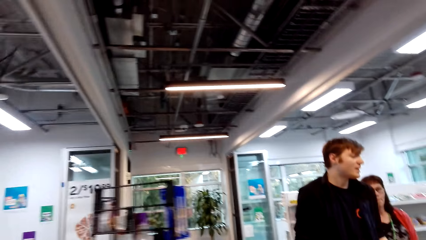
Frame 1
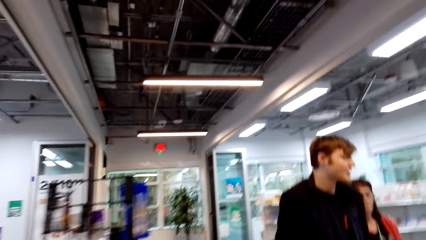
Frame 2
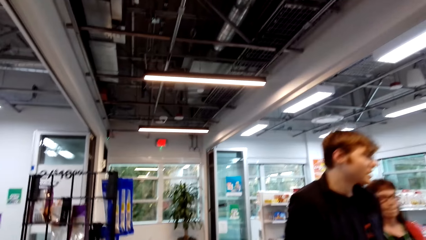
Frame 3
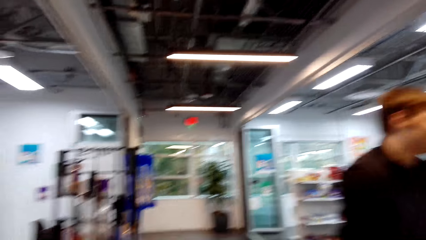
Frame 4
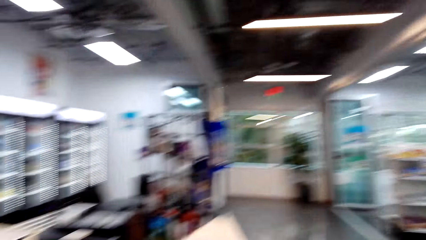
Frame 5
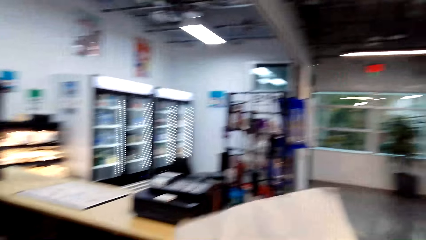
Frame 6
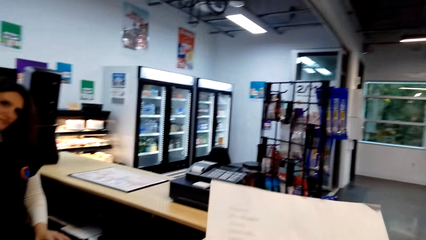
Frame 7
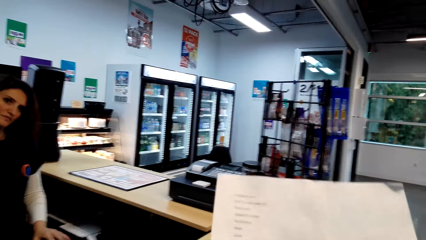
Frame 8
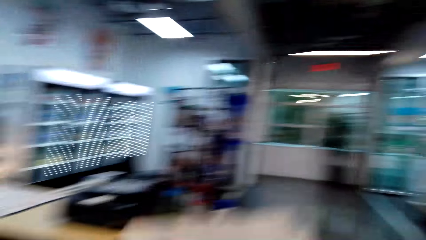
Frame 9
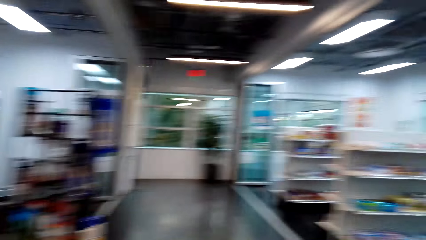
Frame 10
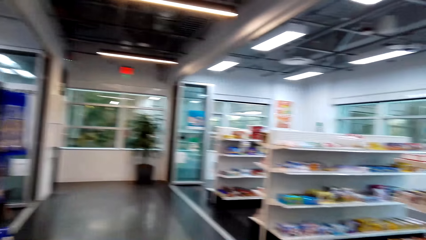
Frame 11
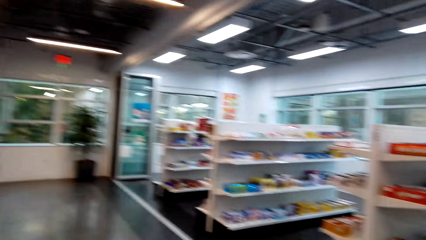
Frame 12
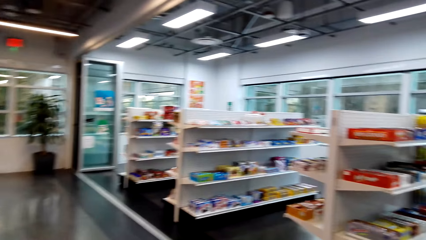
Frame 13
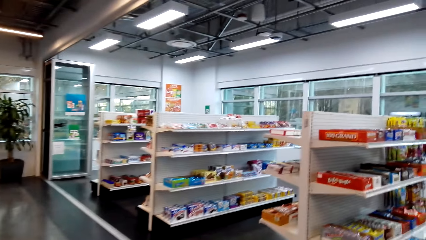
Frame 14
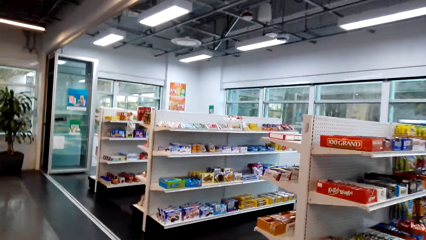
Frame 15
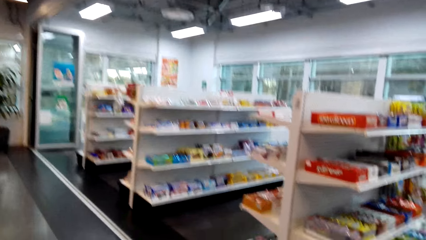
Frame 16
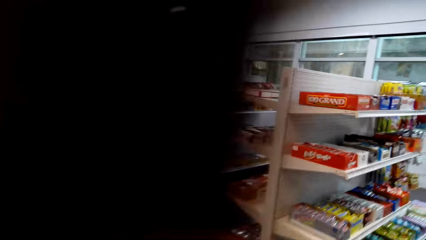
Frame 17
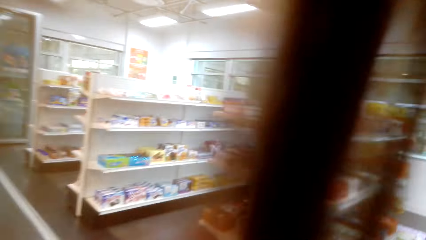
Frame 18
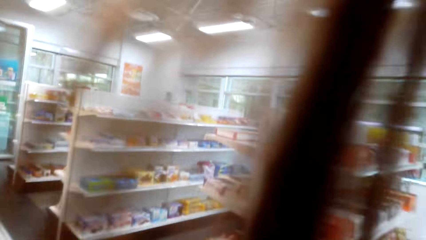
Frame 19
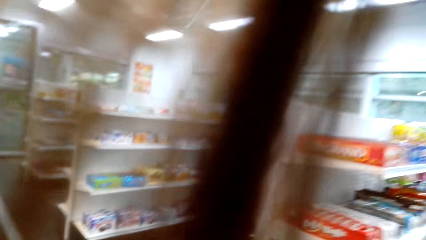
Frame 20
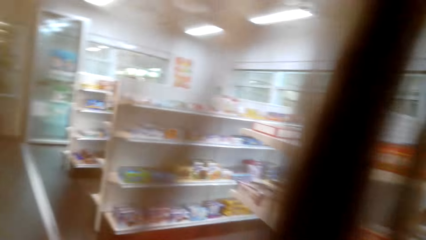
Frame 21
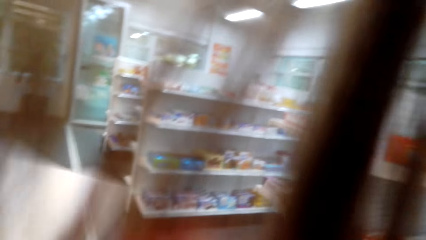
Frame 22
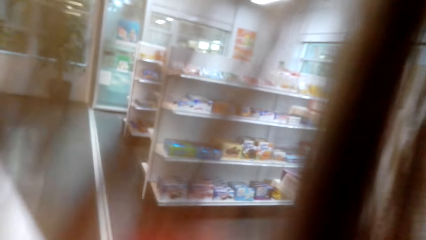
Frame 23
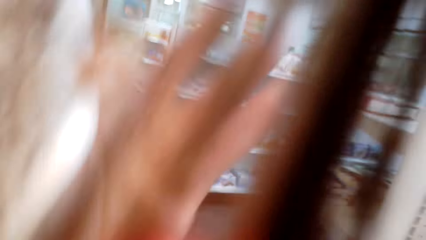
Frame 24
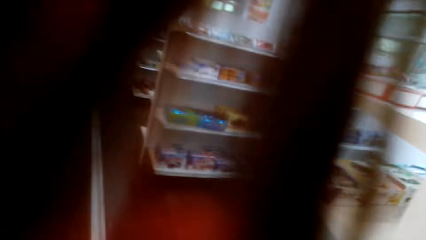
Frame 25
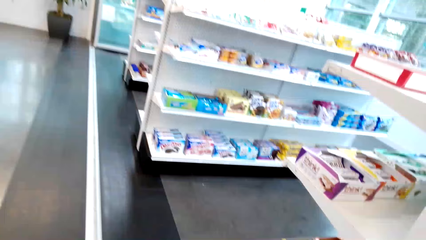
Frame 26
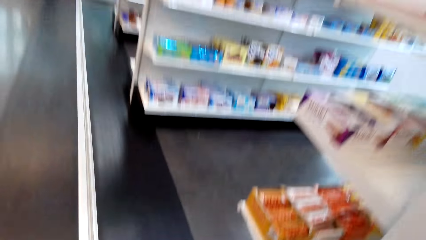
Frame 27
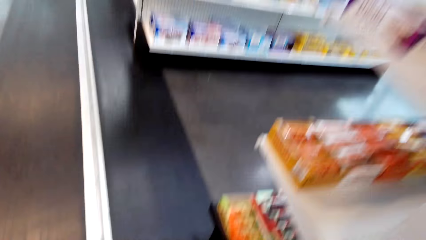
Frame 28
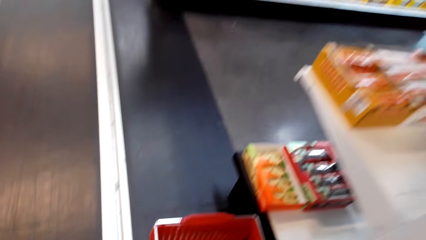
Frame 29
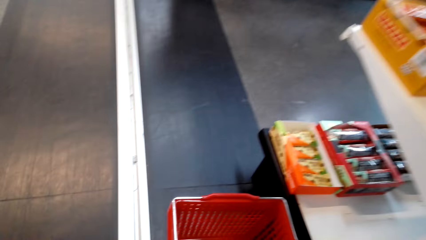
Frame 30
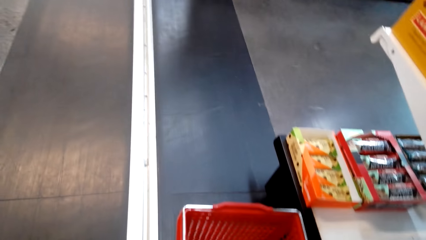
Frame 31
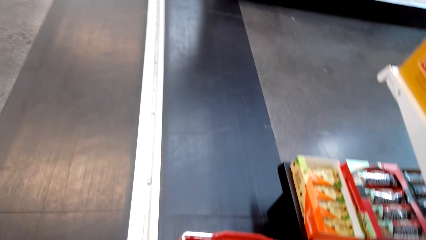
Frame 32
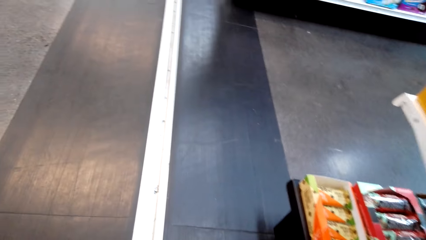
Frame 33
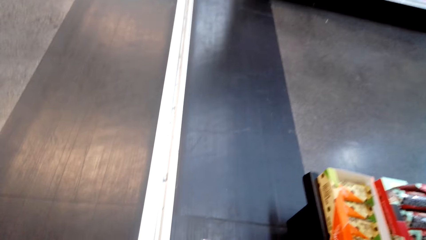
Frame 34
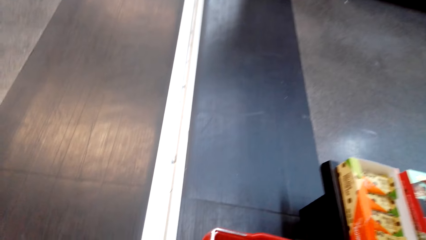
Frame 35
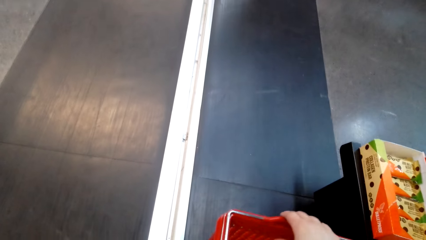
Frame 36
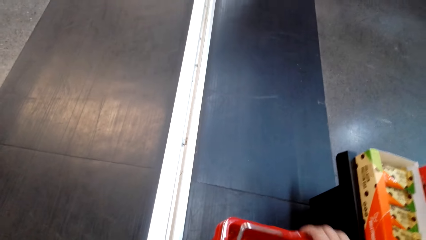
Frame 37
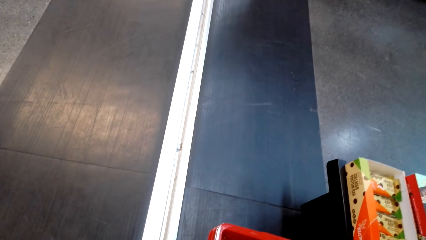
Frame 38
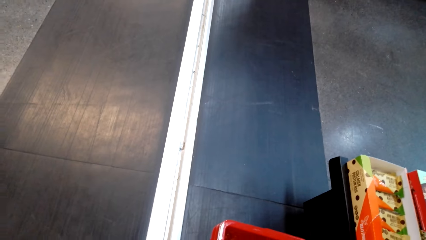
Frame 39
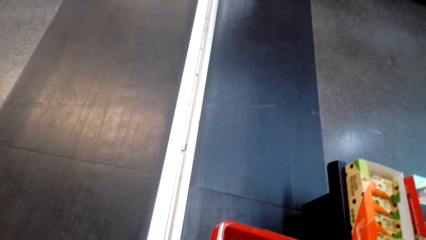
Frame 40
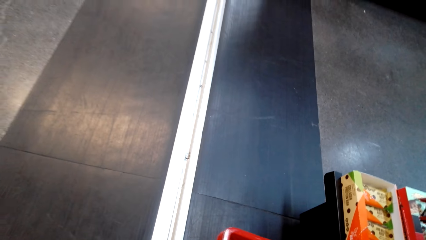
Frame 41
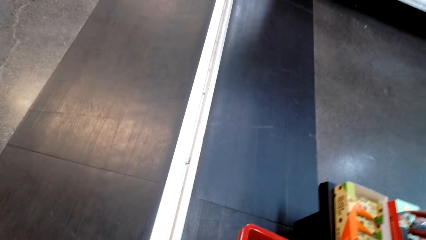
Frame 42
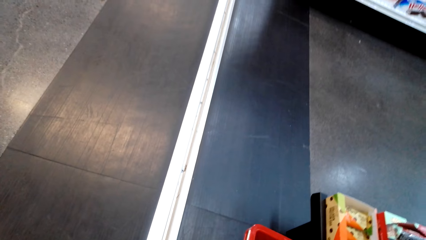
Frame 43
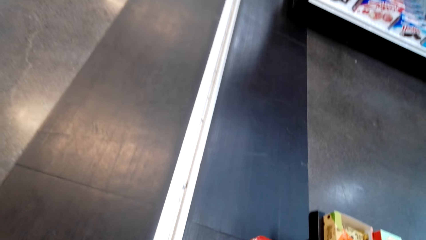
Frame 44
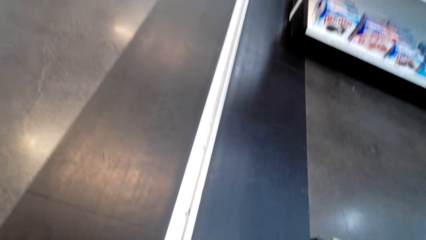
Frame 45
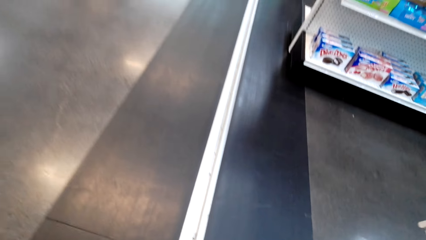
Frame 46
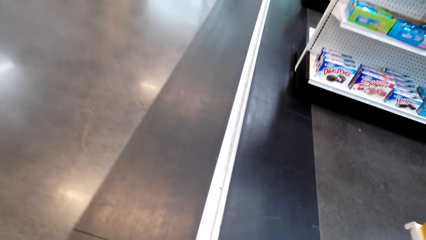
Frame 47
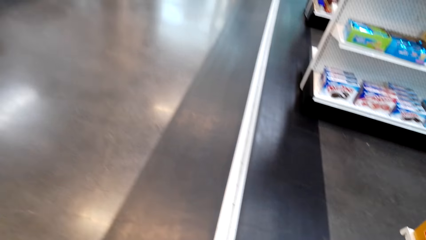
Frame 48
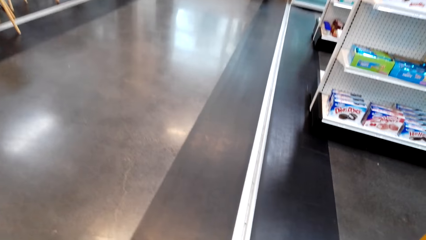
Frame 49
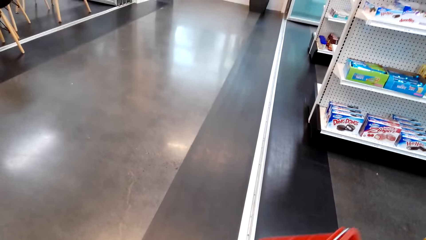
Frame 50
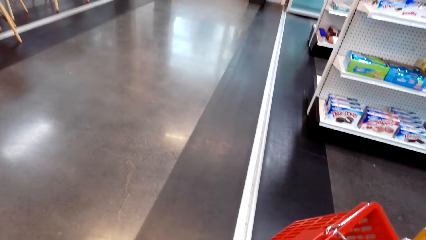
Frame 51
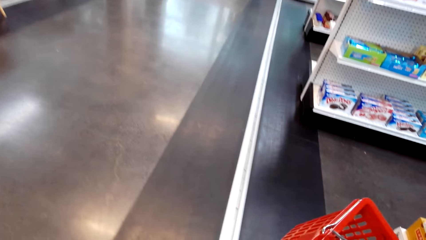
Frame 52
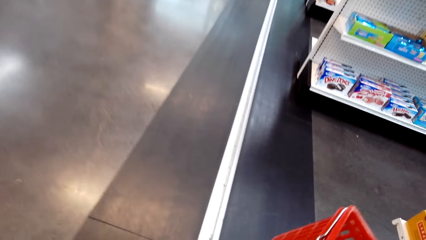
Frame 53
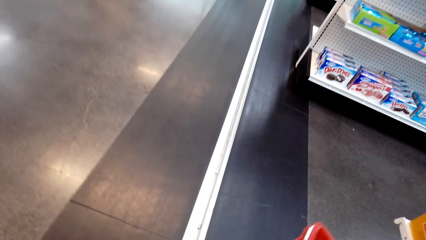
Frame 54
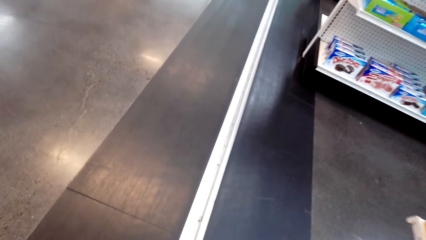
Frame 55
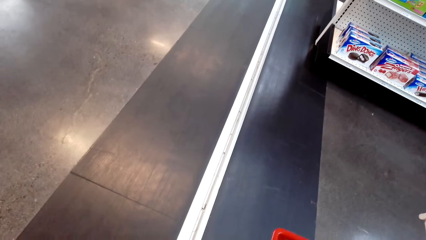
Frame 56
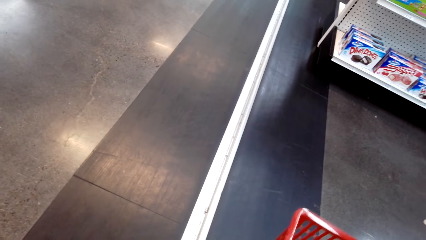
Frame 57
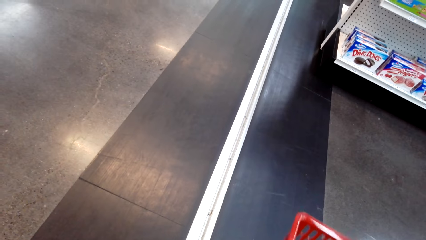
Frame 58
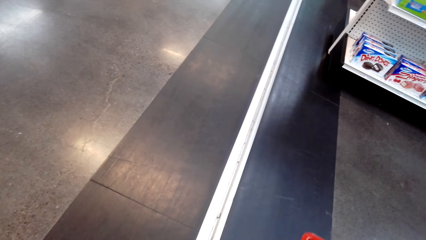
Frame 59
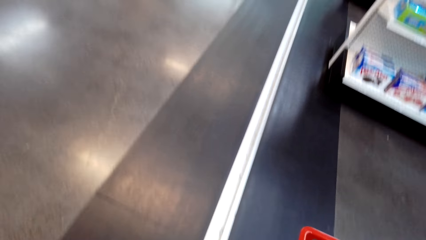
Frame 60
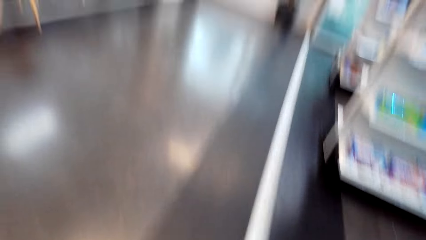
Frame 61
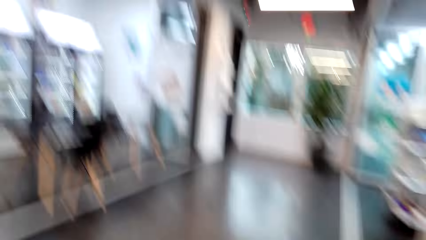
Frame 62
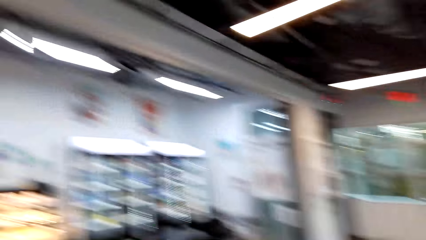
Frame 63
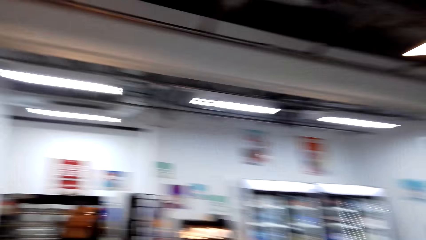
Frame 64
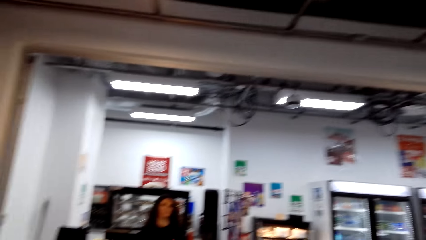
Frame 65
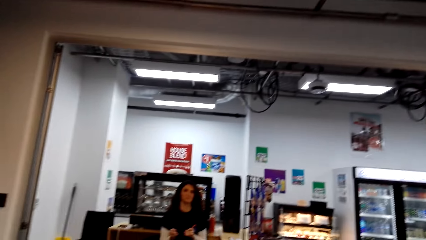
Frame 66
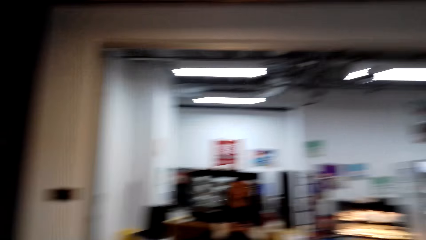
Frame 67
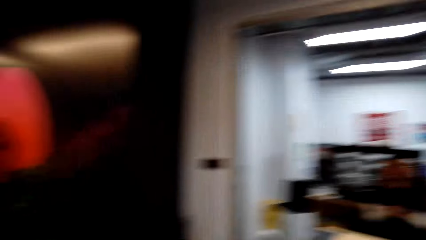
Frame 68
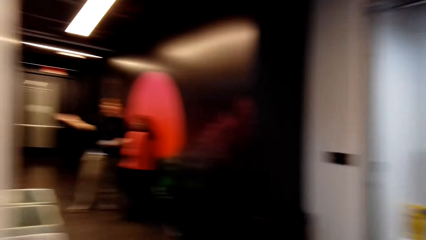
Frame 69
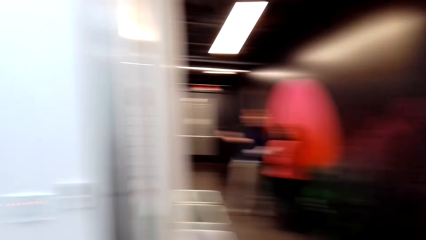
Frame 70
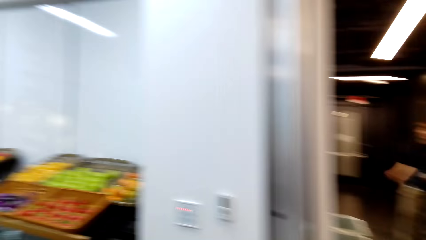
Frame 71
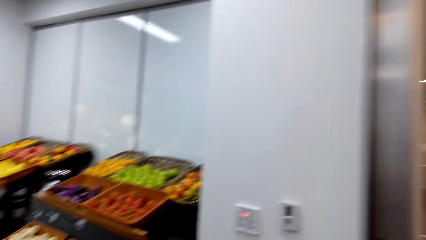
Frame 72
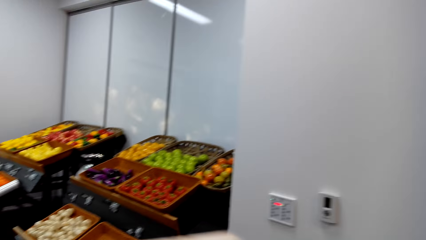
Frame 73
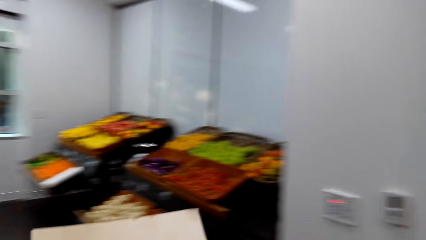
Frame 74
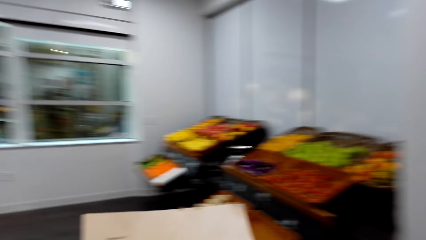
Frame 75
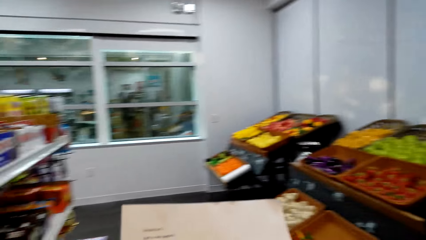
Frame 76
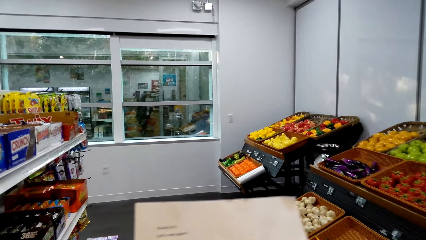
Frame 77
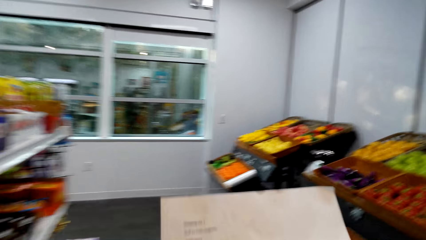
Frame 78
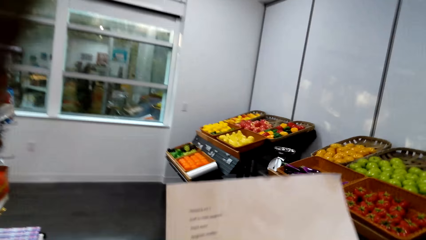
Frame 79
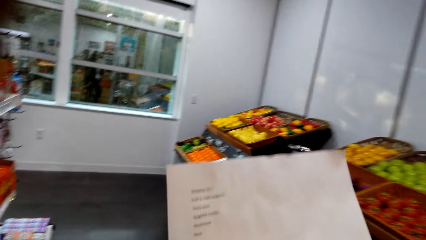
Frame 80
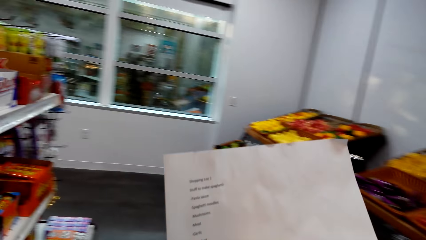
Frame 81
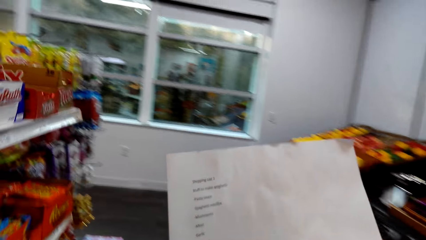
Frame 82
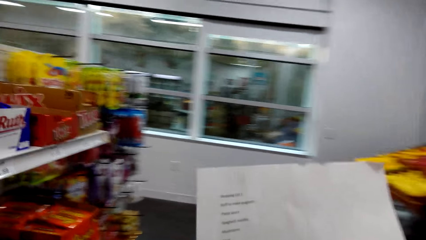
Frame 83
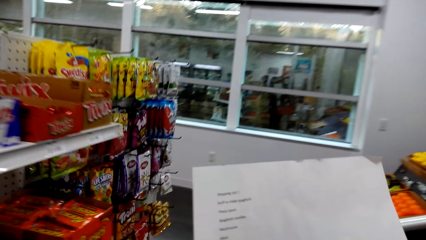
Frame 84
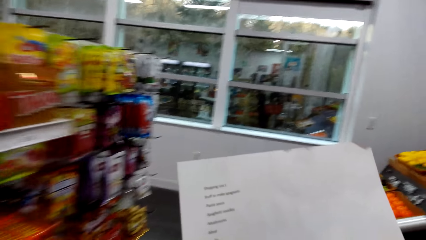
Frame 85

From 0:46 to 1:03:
A man walks around the supermarket. A lady walks around the supermarket. Another lady sits on the chair. The camera wearer holds a shopping list or printed paper in her hand. She walks towards the supermarket. She grabs a shopping basket. She turns around. The second lady sits on the chair. The camera wearer reads the printed paper. She walks around the supermarket.
